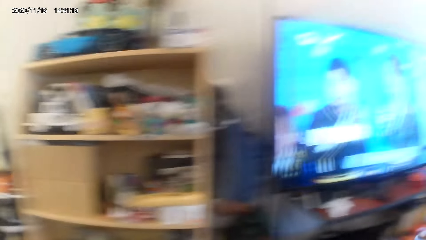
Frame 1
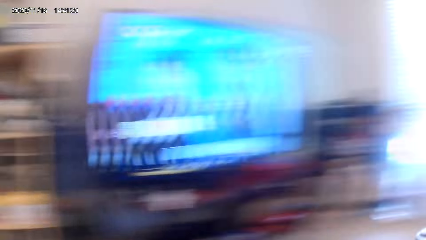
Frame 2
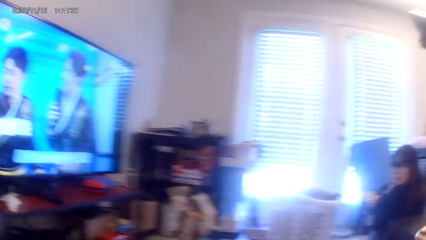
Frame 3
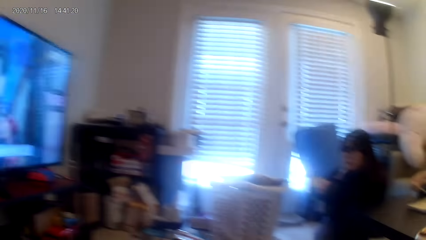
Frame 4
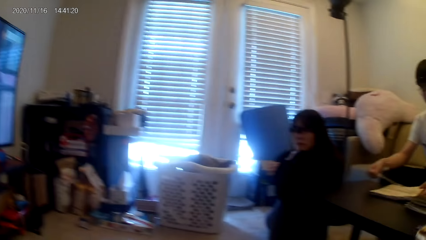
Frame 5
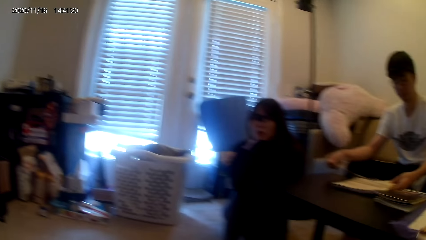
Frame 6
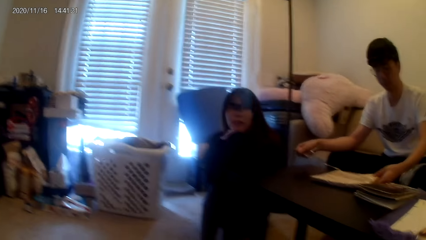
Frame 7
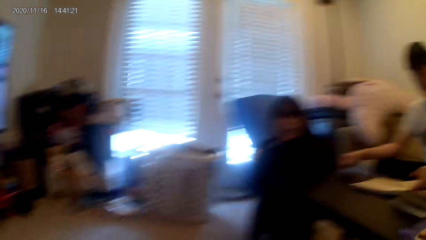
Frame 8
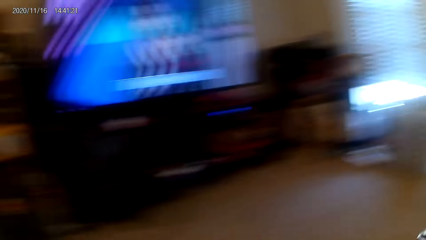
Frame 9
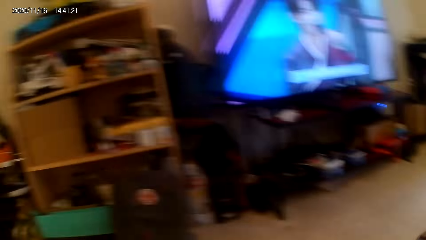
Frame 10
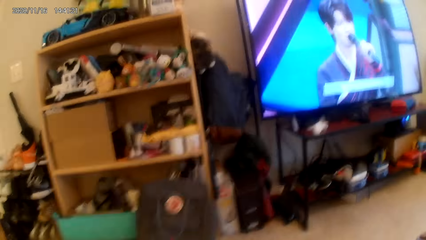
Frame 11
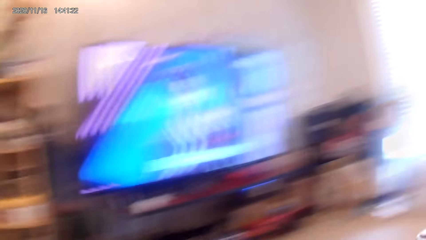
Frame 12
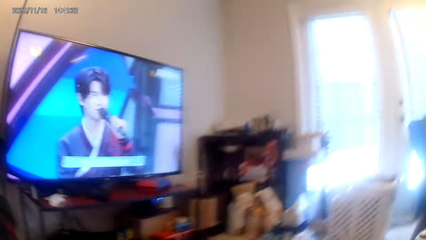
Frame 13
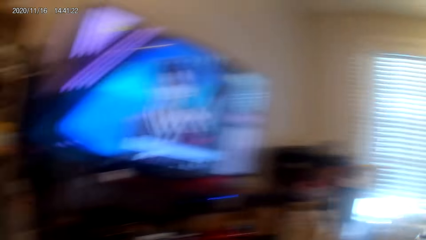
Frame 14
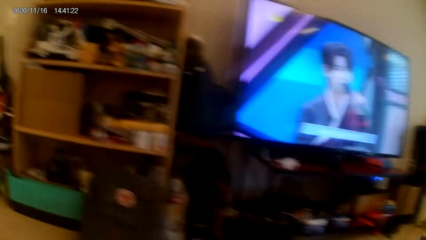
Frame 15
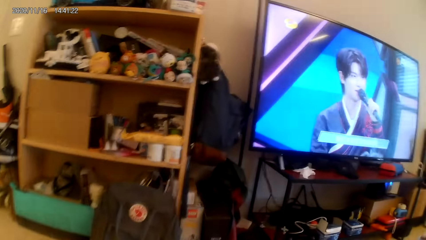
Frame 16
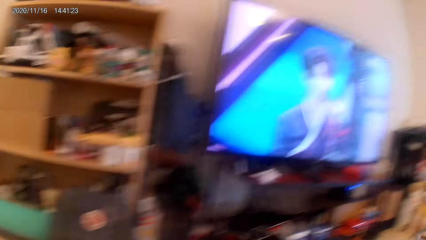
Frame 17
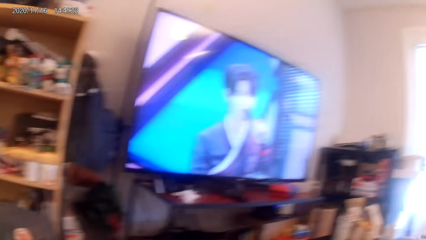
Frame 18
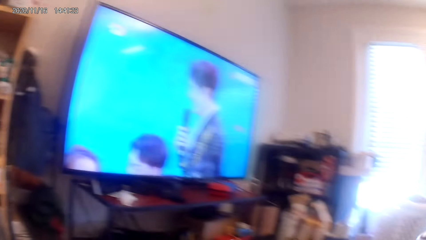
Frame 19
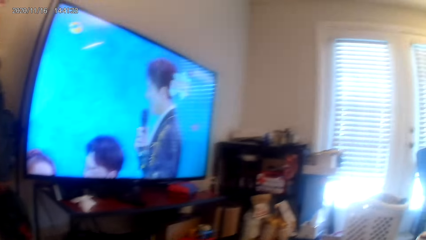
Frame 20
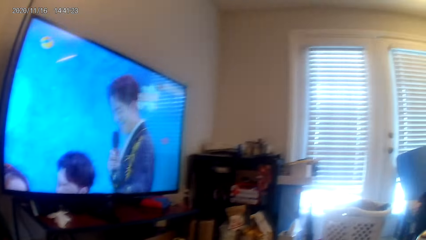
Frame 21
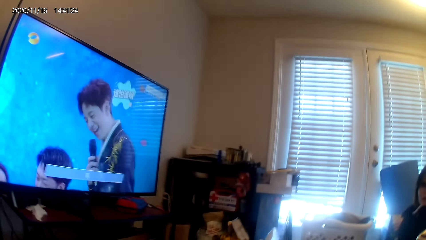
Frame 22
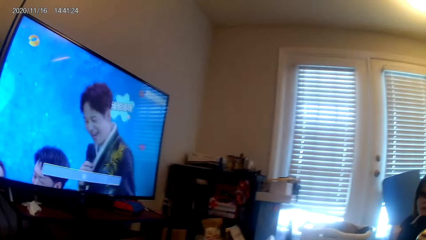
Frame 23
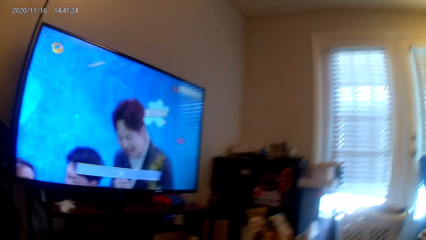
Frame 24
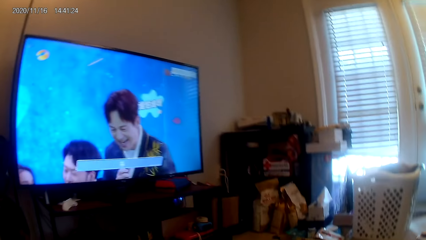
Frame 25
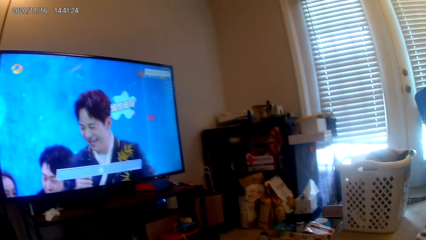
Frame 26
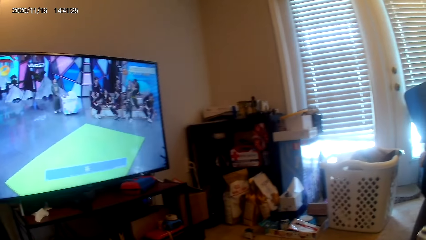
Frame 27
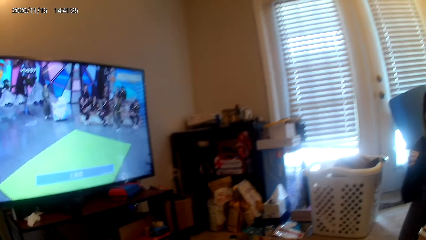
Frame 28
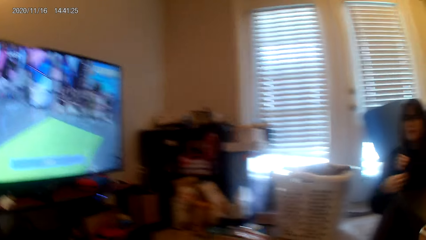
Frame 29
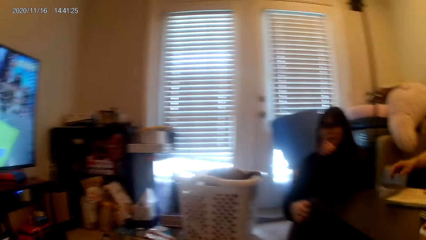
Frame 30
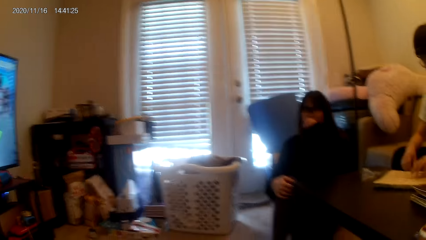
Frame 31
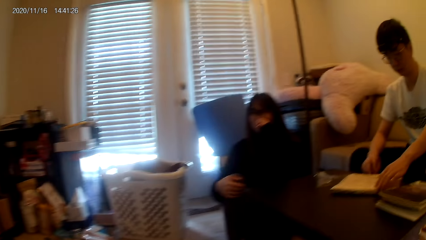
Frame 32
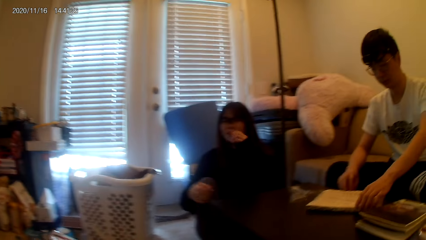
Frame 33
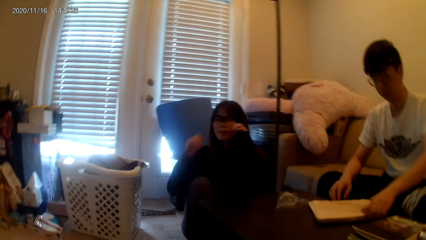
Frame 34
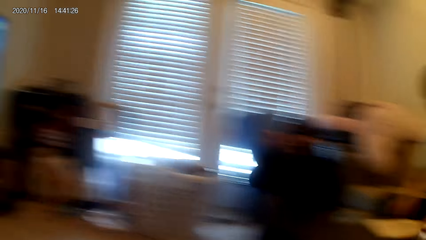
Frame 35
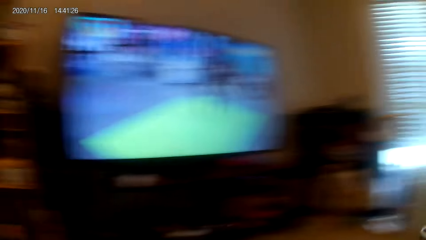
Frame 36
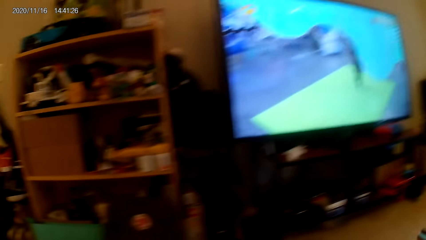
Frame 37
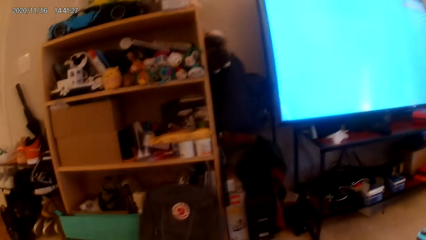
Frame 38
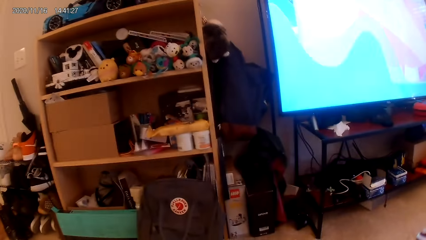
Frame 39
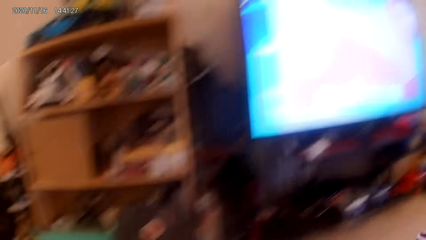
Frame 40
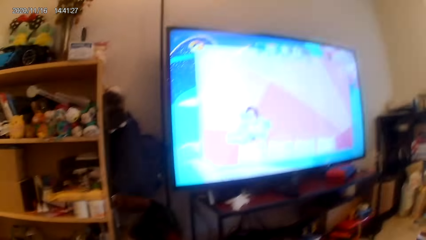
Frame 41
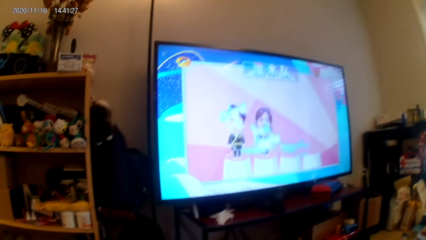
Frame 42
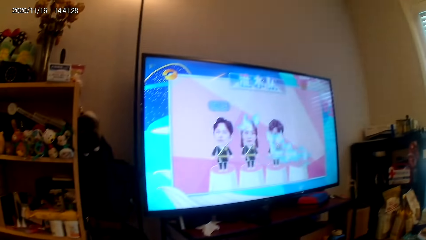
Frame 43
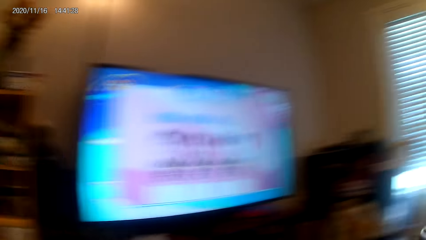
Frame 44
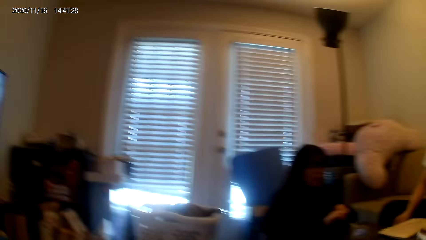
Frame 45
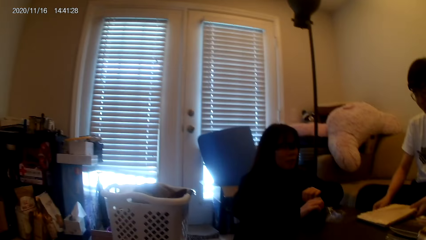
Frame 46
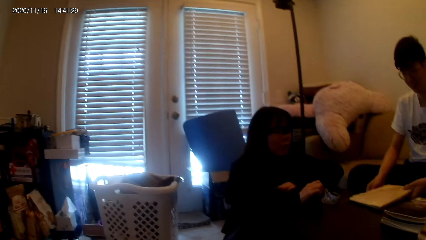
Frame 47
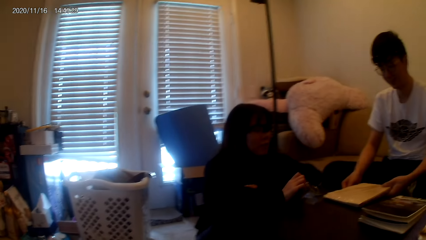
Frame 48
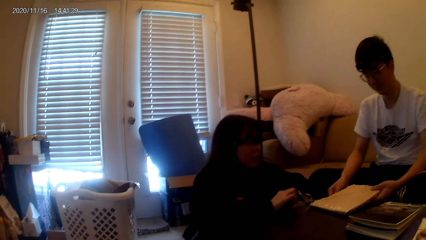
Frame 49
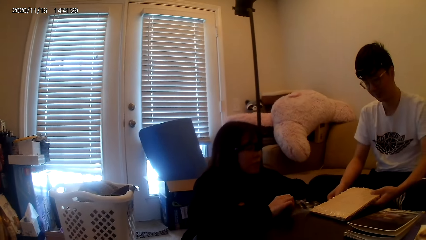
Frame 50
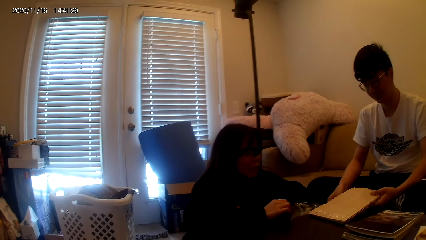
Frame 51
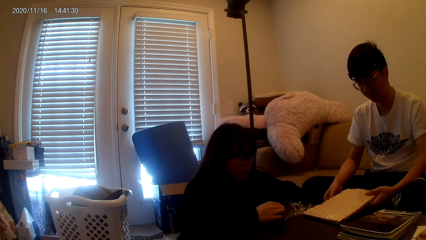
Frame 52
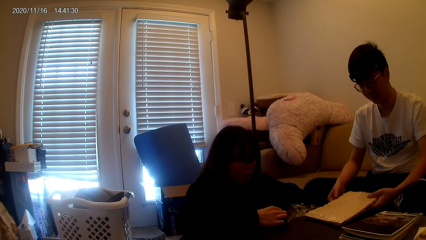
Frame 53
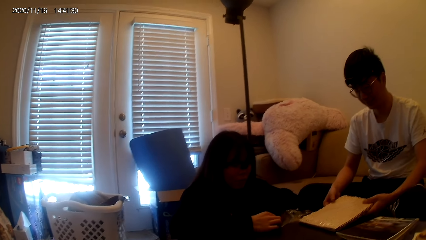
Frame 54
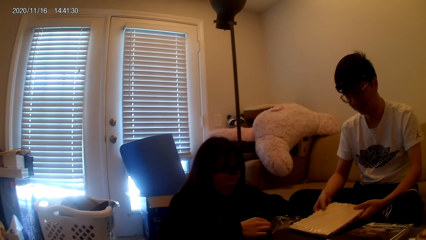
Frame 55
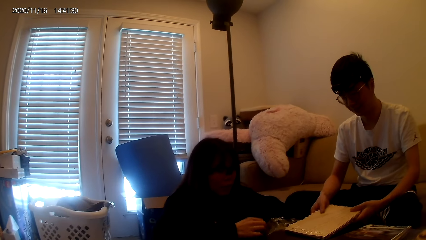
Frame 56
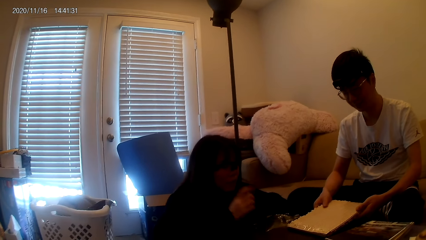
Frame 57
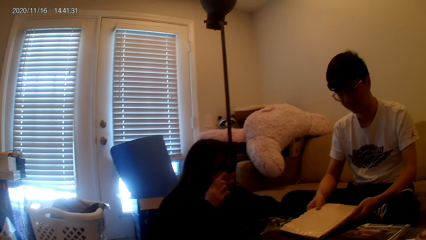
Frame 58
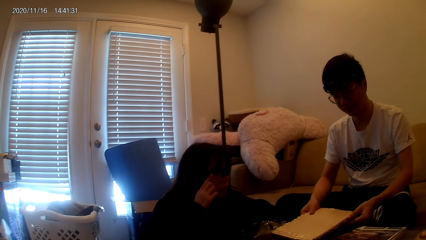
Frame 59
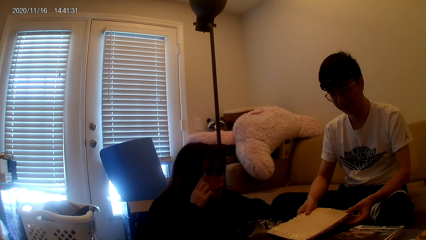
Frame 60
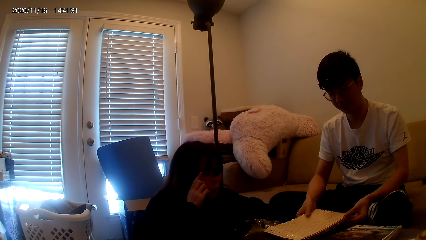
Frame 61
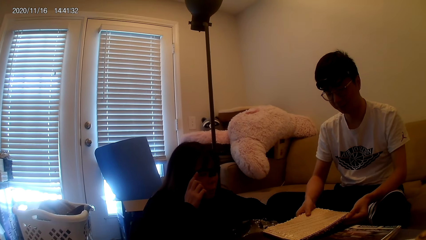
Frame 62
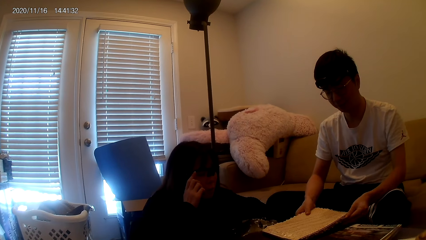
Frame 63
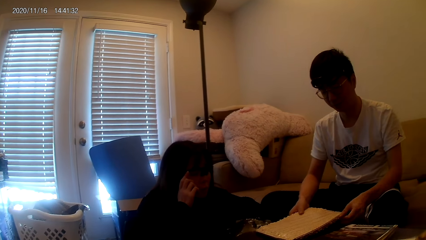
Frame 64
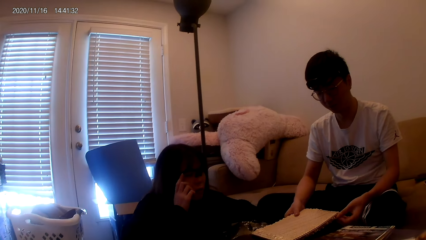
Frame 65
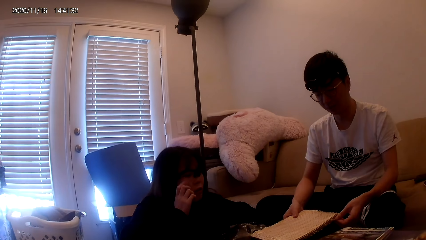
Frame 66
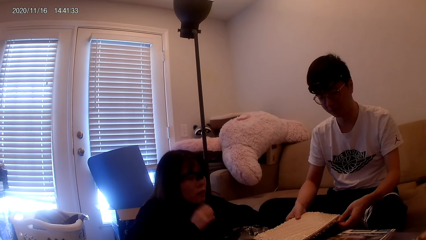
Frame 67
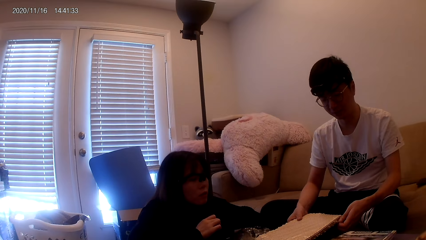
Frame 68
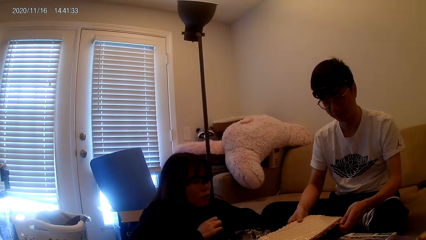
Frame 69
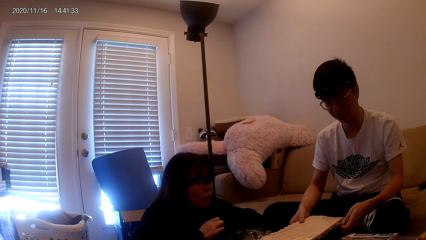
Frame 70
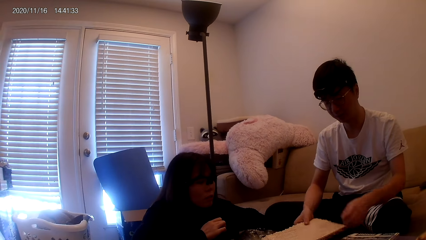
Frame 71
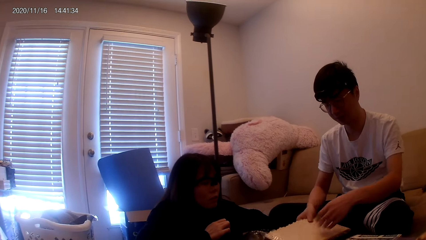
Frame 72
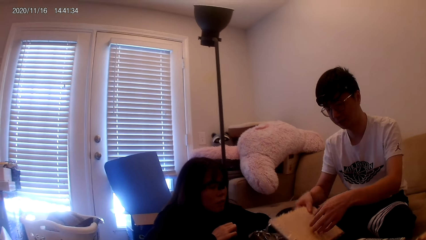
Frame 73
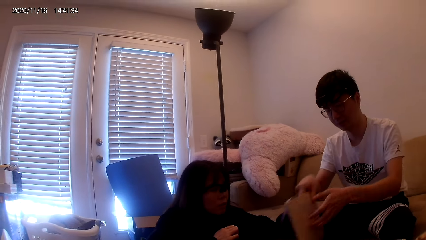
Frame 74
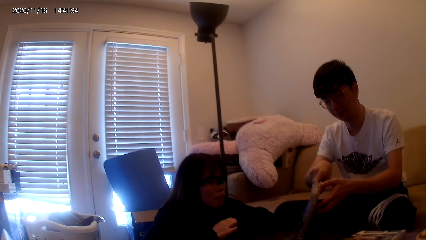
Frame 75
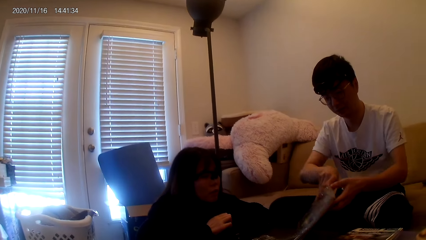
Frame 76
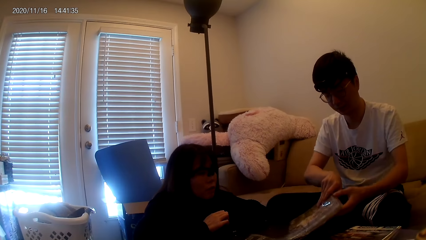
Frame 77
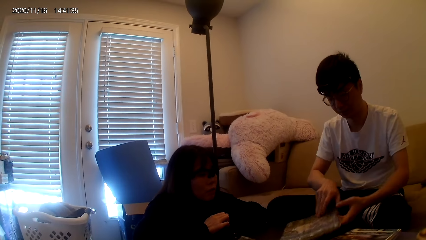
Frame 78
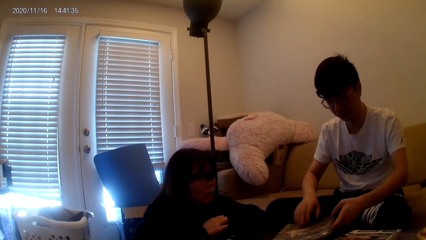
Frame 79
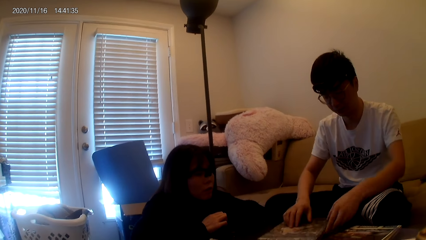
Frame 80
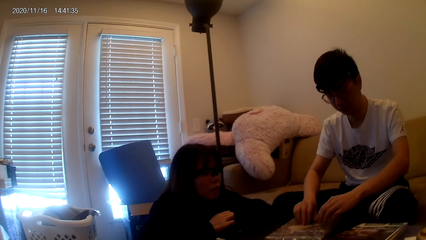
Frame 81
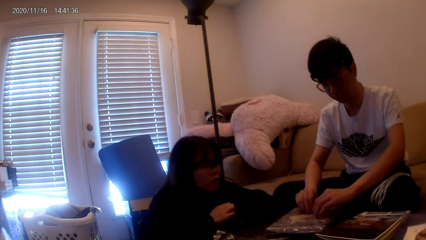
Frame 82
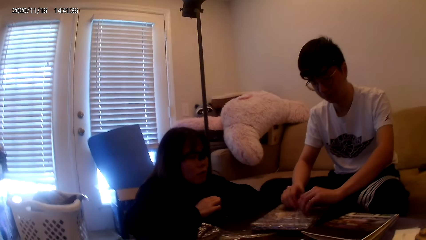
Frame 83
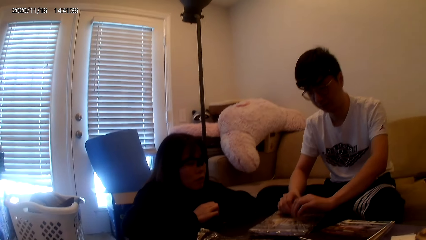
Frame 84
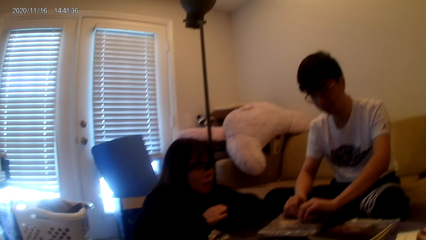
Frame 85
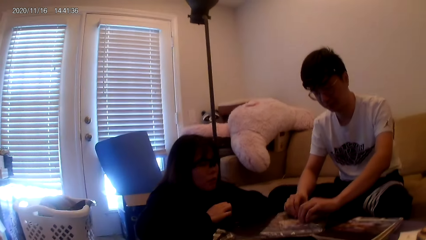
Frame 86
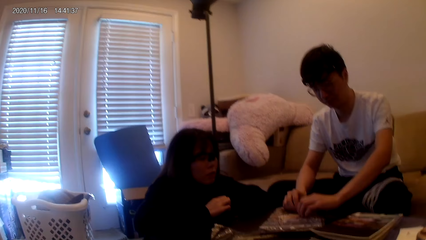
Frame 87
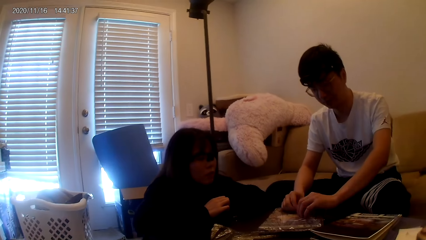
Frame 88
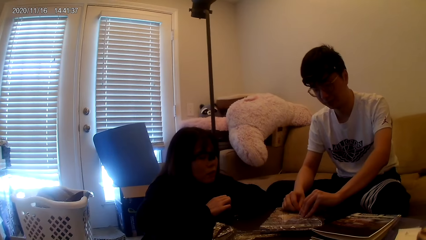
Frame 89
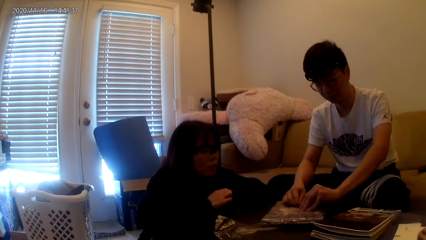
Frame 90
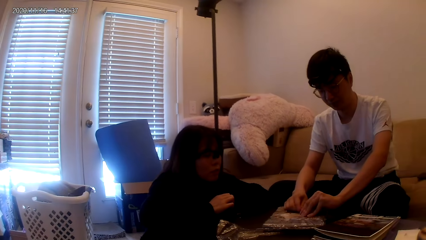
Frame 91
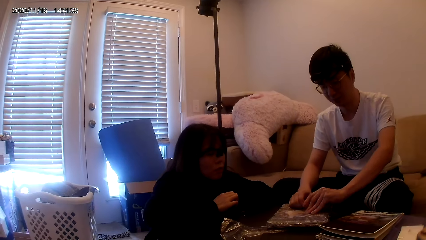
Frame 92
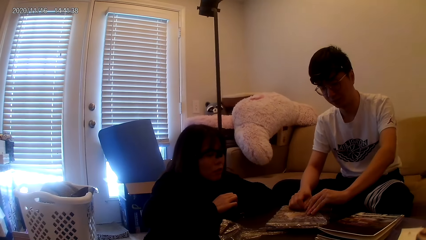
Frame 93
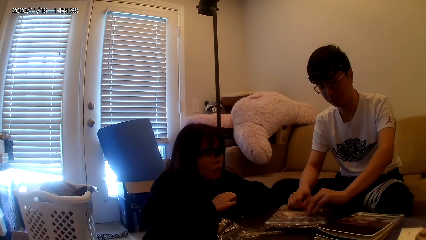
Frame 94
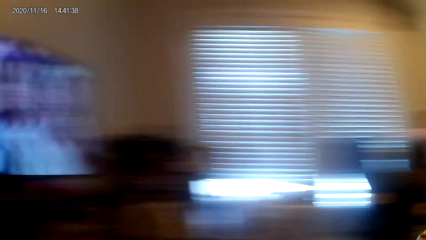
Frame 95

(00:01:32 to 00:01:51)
The camera wearer walks around. A person looks around. The camera wearer looks around. The person picks up the puzzle game kit and places the puzzle game kit on the table.
